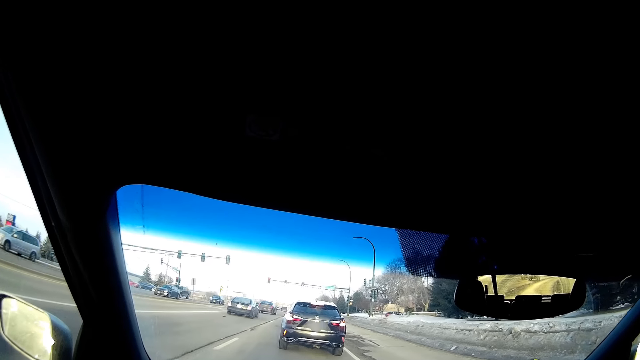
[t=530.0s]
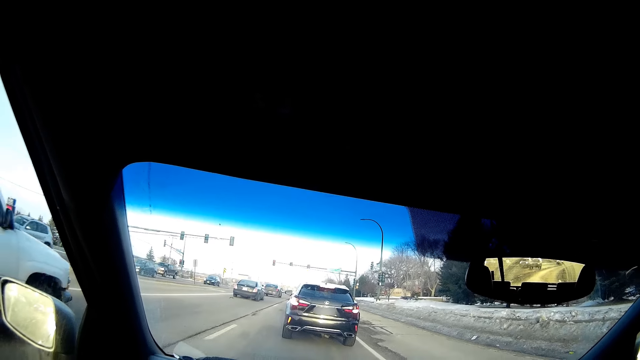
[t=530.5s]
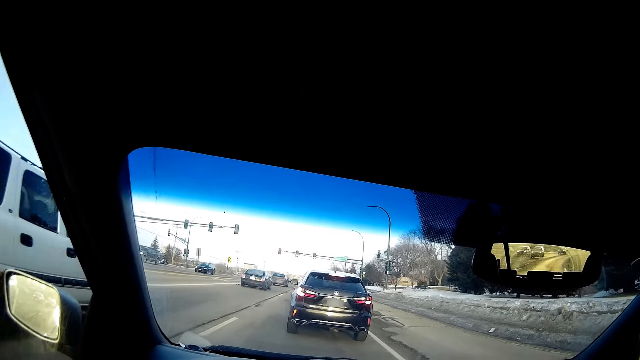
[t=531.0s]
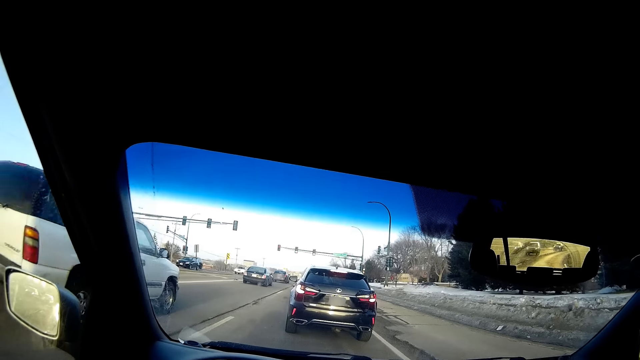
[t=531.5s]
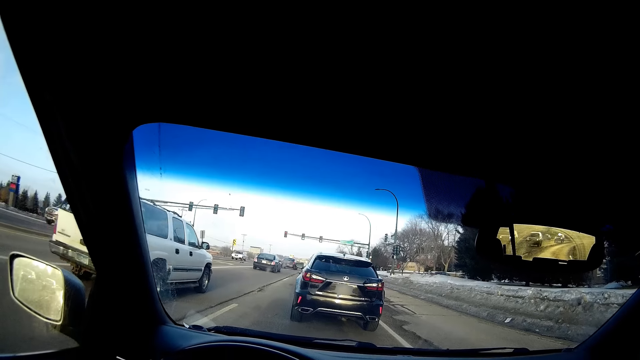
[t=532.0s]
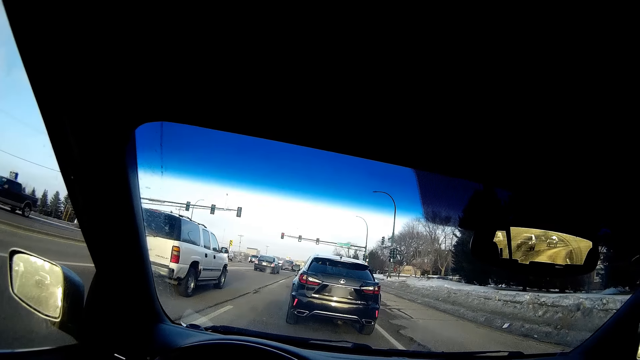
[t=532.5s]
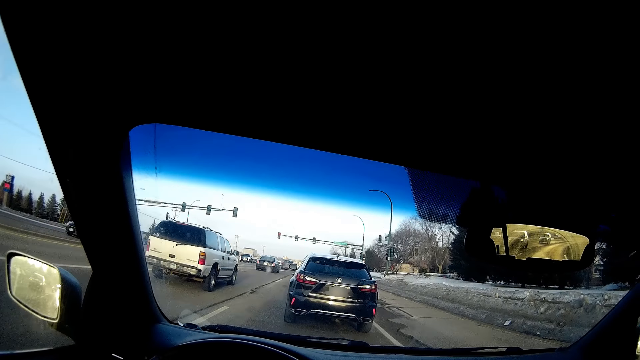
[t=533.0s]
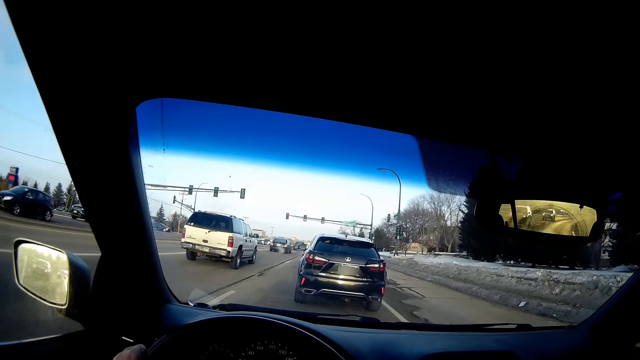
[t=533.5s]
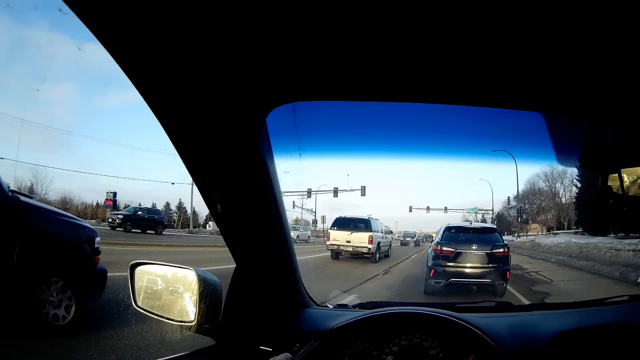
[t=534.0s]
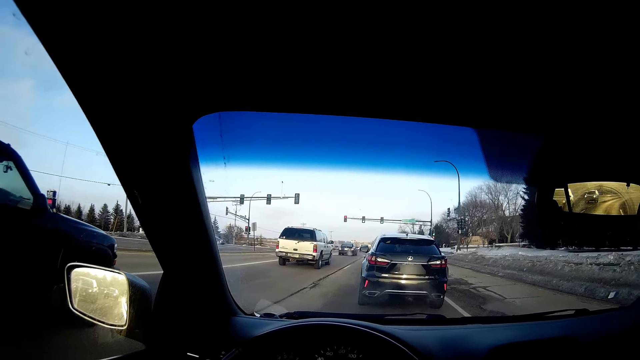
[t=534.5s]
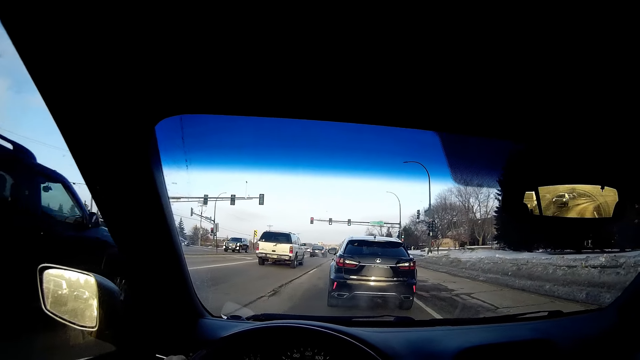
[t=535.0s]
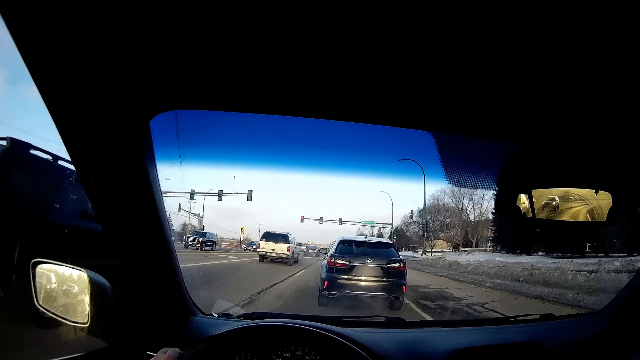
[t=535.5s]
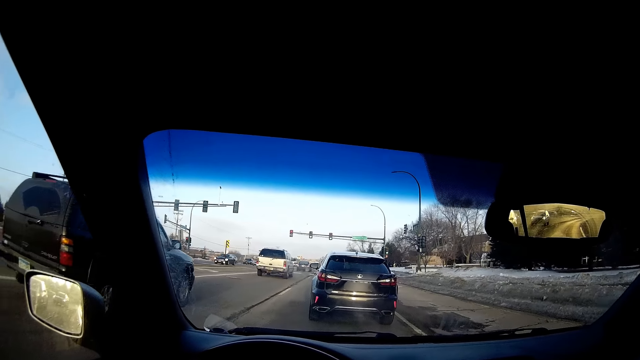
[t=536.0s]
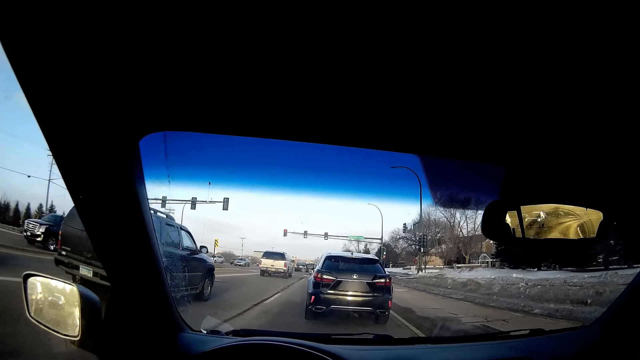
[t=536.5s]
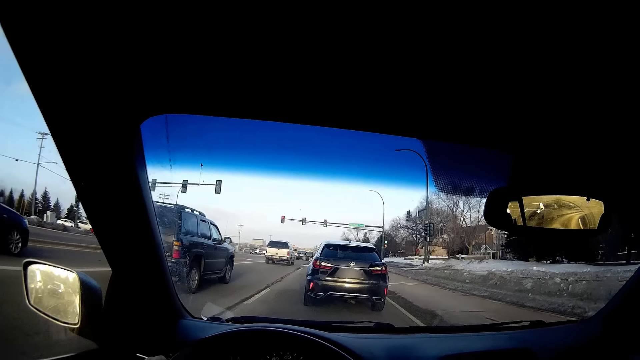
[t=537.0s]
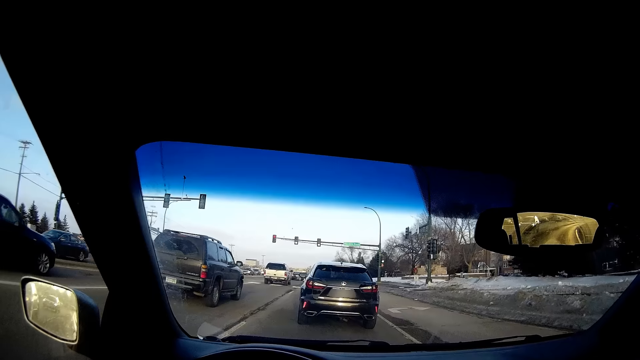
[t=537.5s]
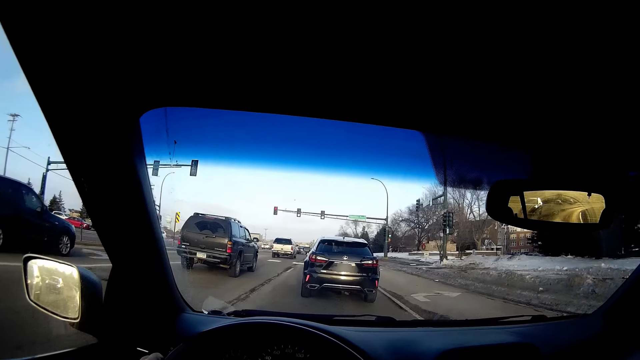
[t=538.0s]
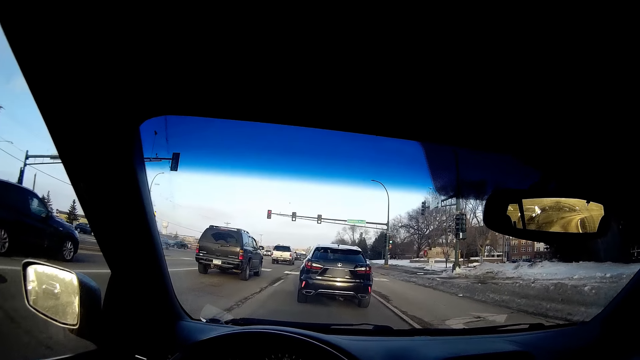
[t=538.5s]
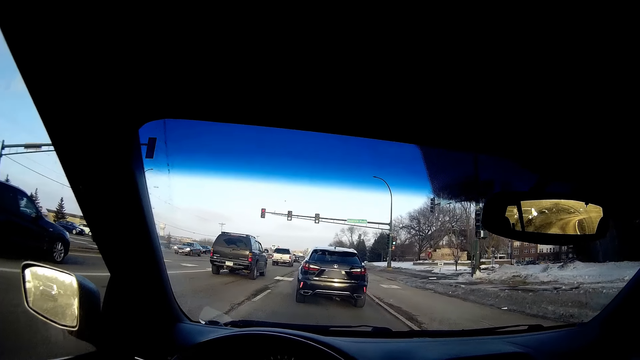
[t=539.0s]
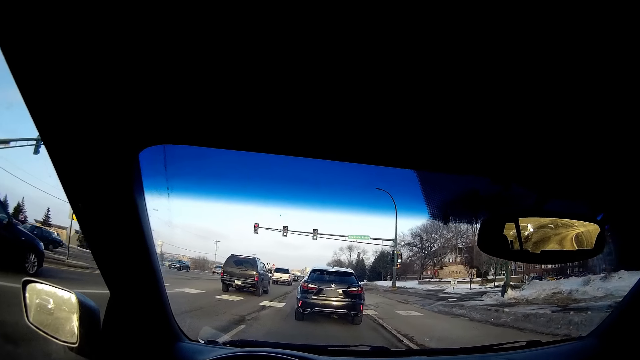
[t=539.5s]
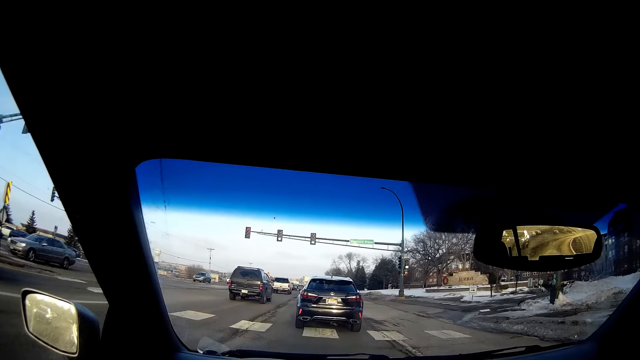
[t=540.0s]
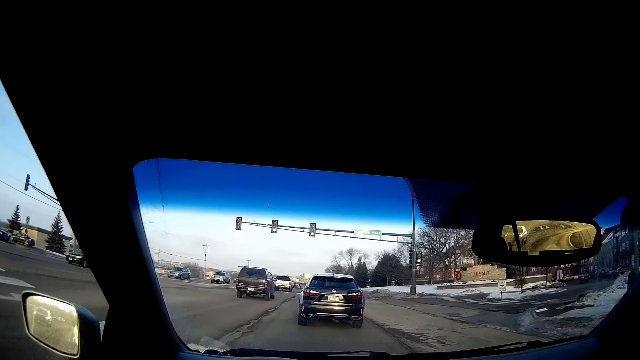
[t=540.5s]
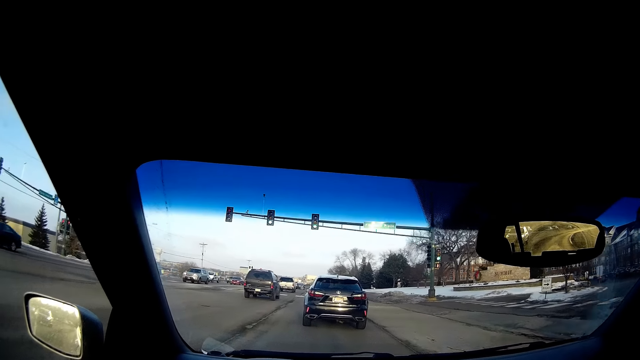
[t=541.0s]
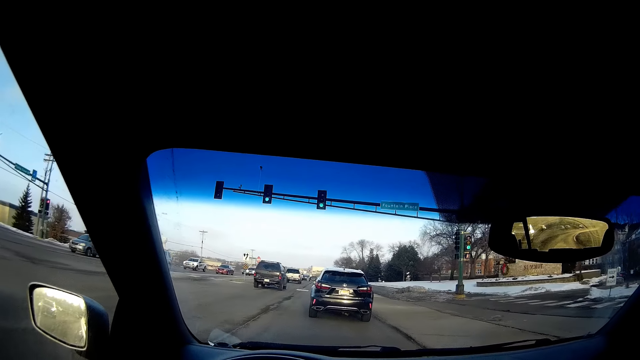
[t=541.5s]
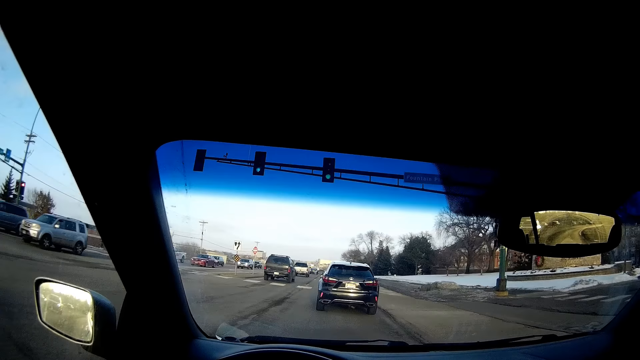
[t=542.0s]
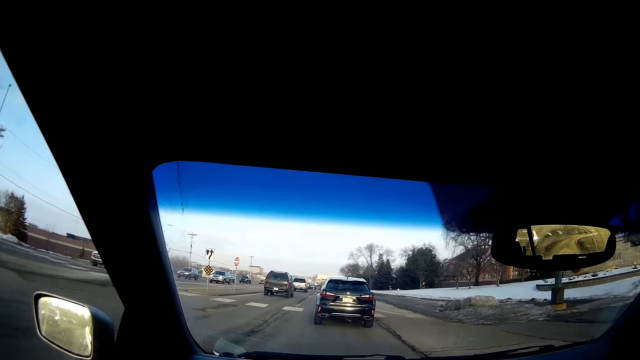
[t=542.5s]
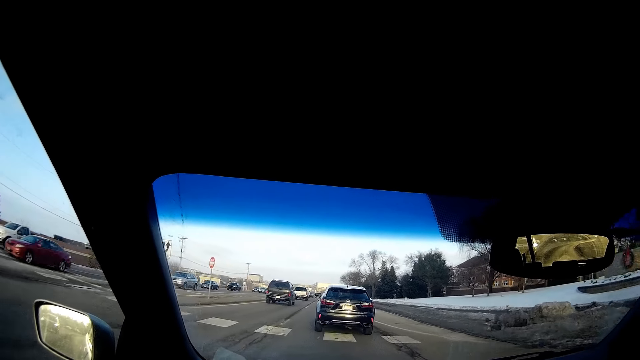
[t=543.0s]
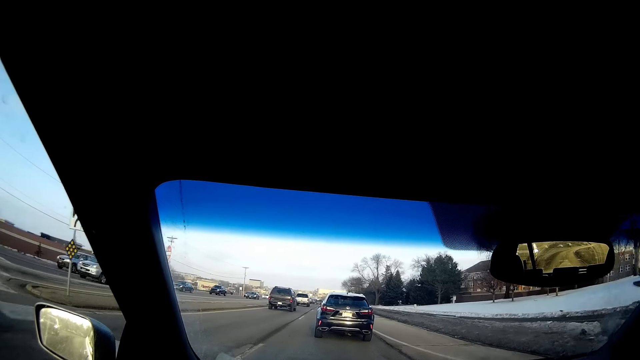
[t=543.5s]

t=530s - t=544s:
The camera wearer stops driving the car along the tarmac road. They drive the car along the tarmac road.

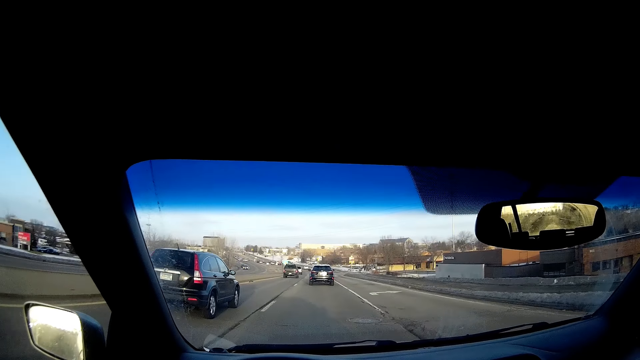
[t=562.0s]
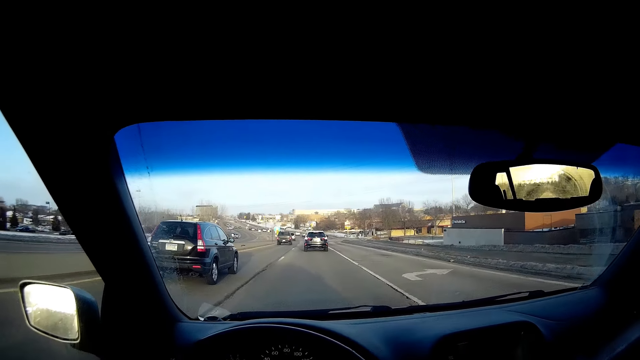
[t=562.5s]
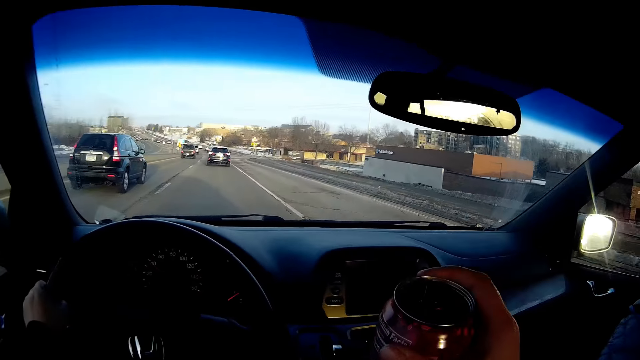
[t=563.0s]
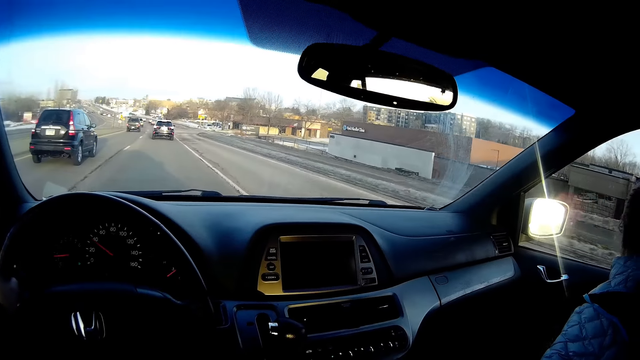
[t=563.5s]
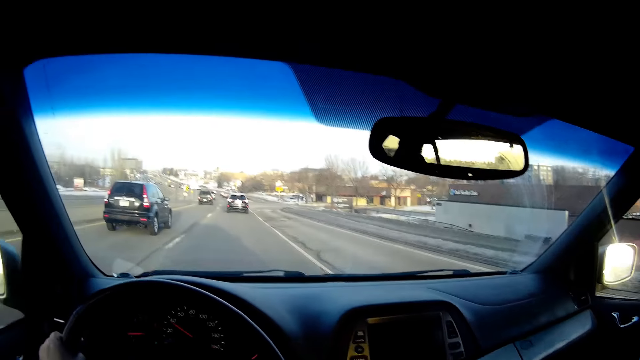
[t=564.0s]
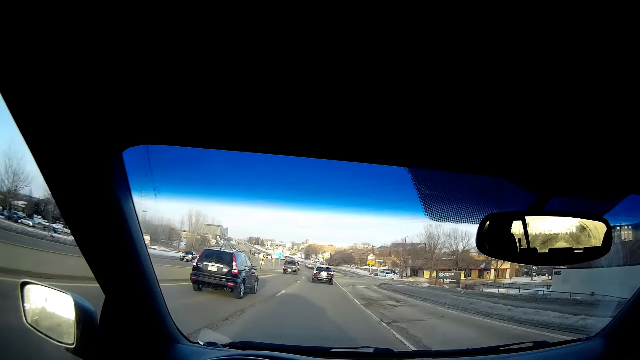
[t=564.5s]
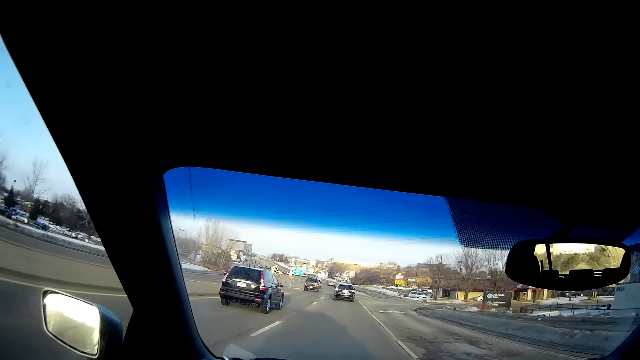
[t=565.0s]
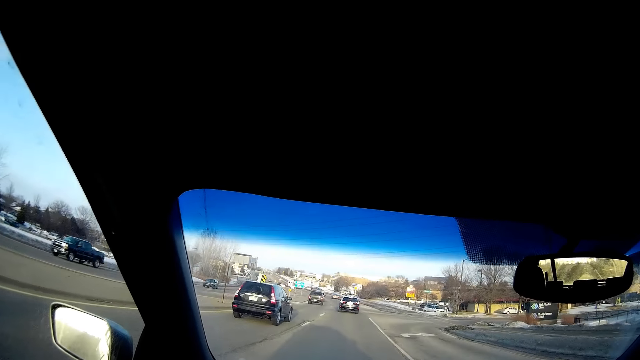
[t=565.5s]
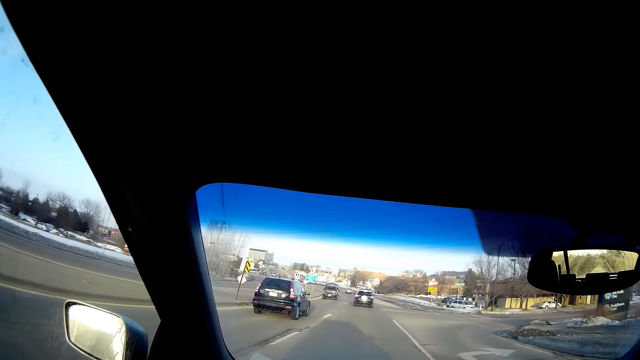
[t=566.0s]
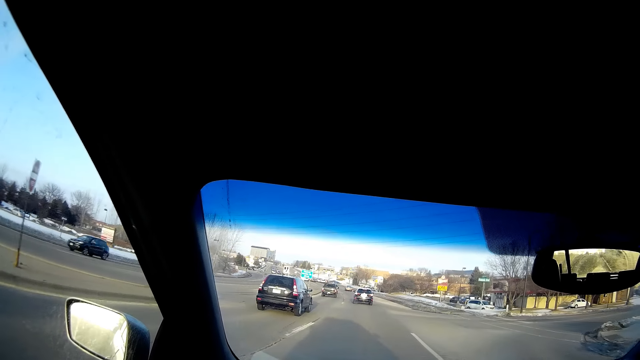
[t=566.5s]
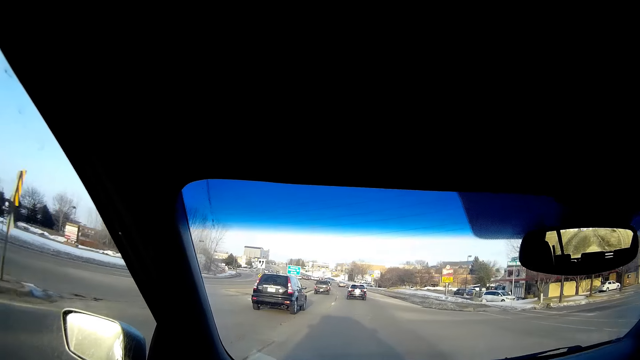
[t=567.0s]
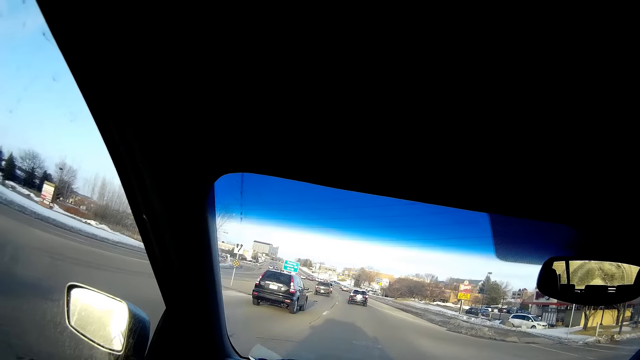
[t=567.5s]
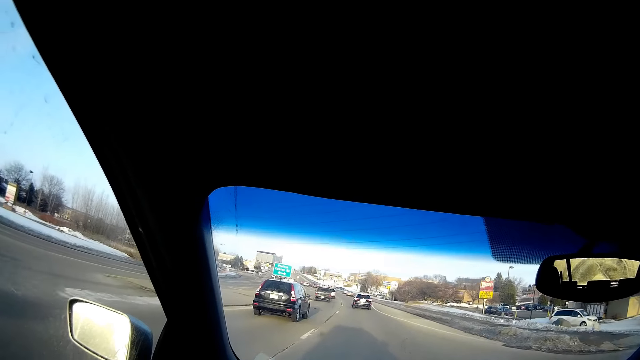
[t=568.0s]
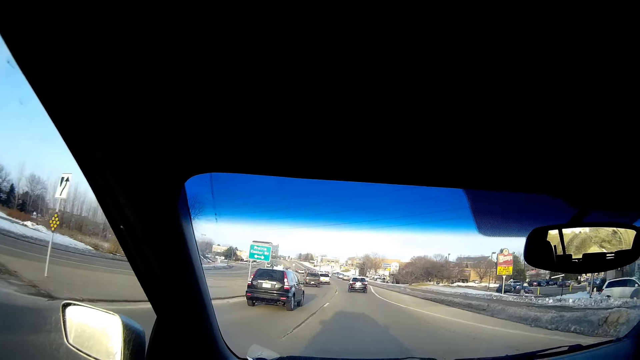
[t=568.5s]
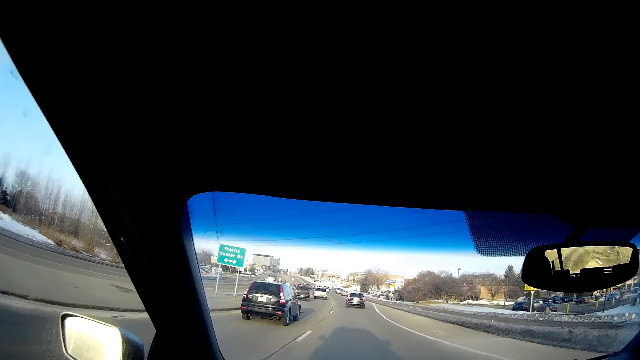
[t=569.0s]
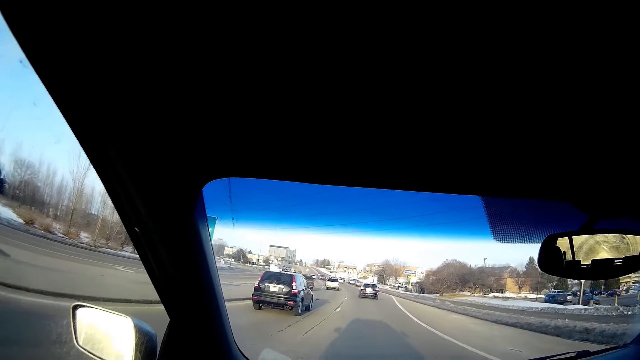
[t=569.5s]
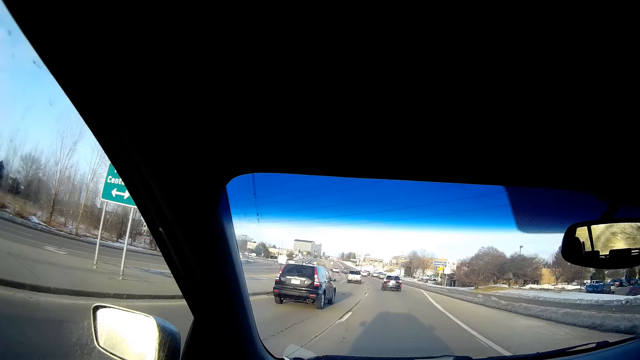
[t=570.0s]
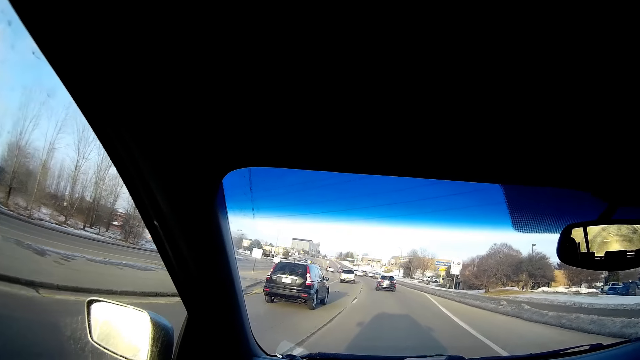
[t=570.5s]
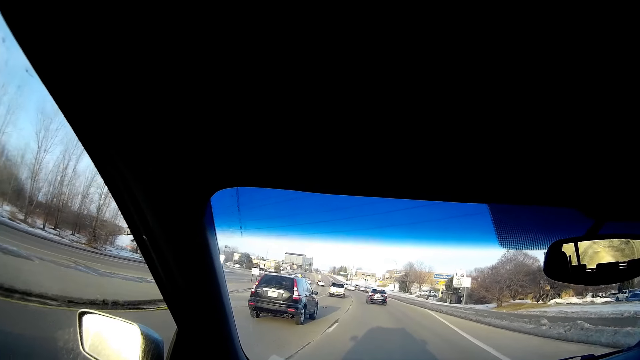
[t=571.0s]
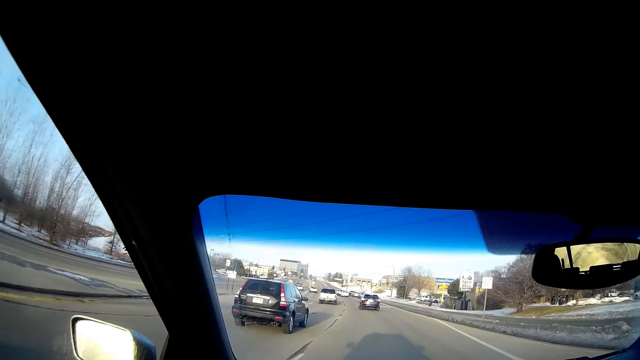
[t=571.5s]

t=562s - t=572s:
The camera wearer returns the drink. He removes a beer bottle from his mouth. He drives the car along the tarmac road.
